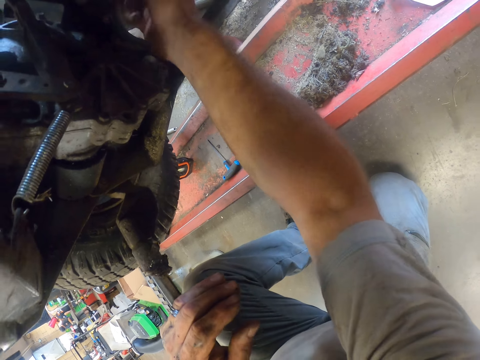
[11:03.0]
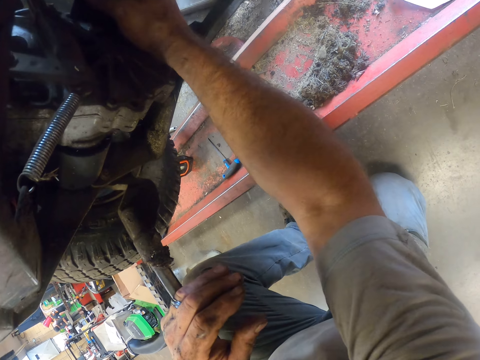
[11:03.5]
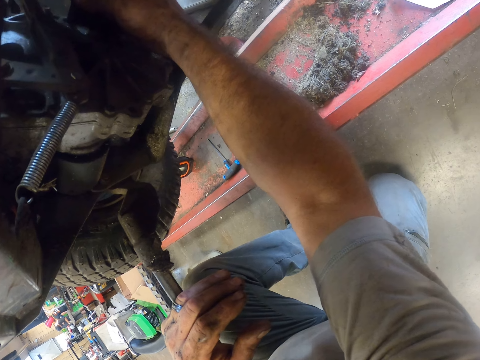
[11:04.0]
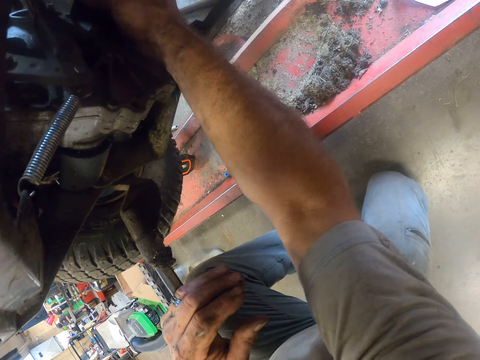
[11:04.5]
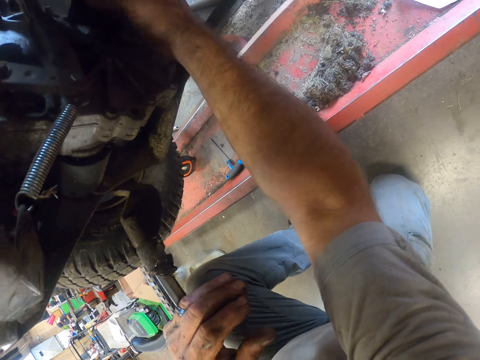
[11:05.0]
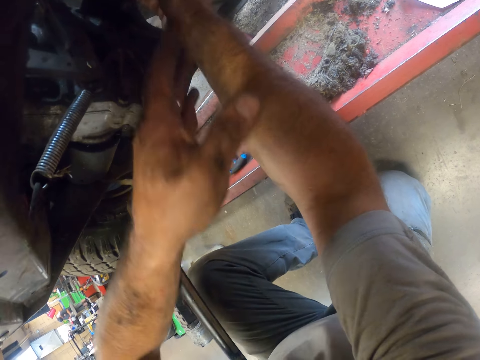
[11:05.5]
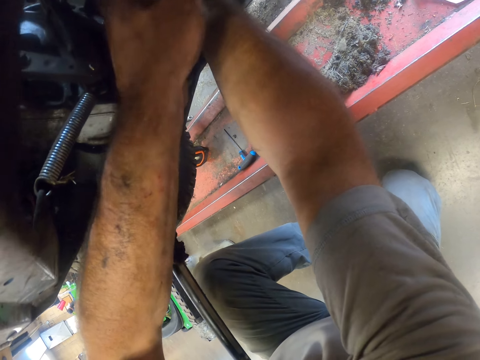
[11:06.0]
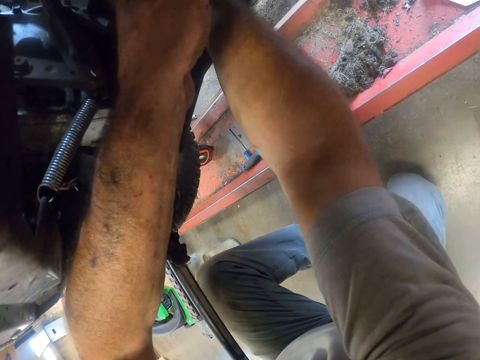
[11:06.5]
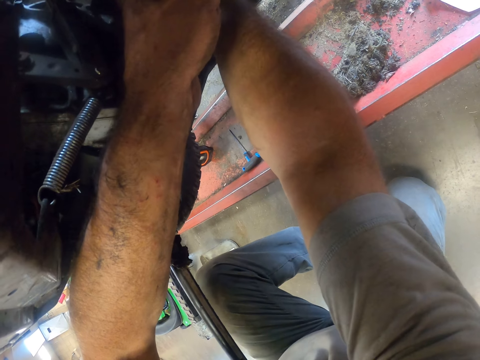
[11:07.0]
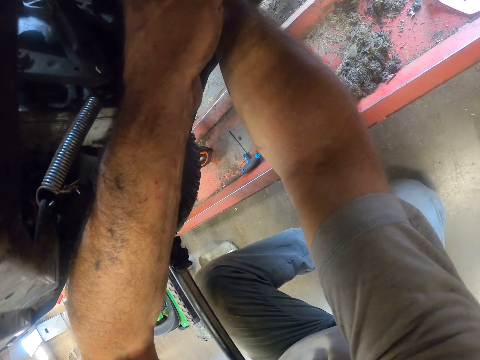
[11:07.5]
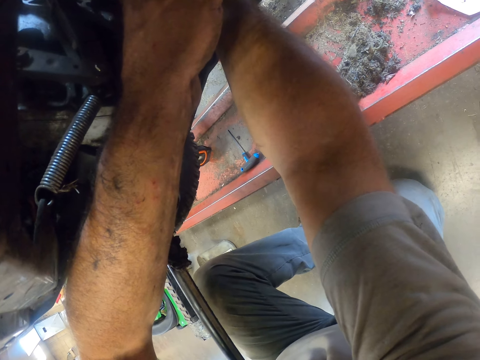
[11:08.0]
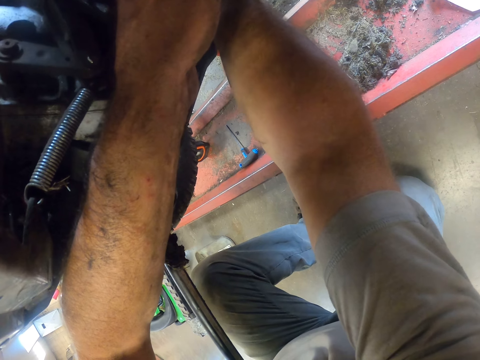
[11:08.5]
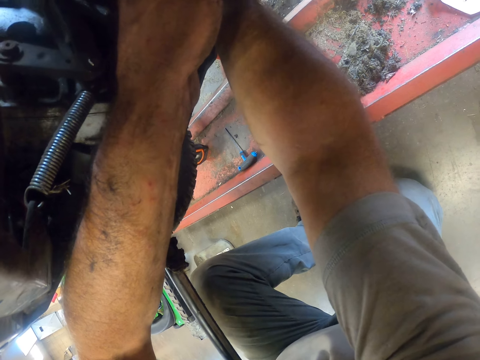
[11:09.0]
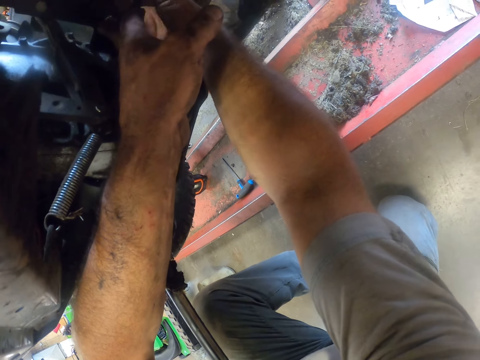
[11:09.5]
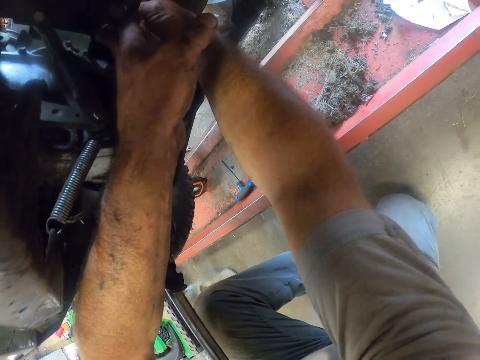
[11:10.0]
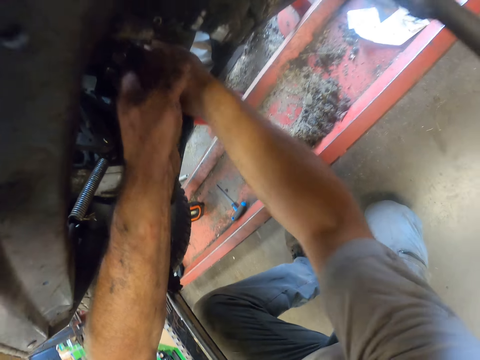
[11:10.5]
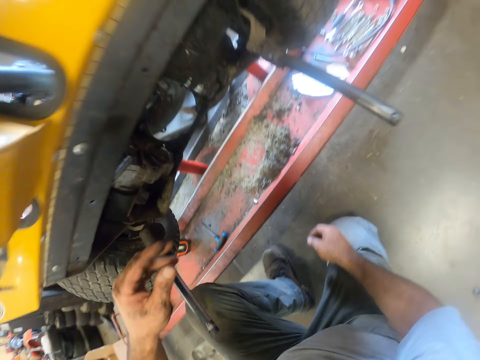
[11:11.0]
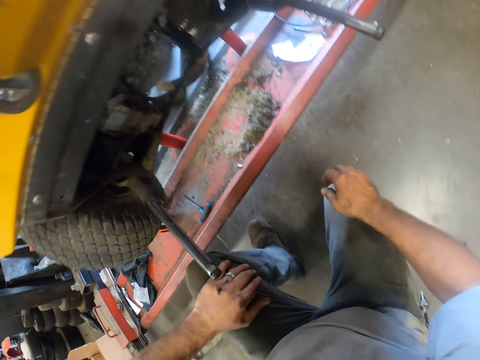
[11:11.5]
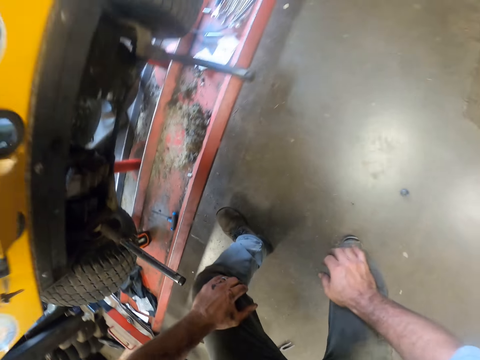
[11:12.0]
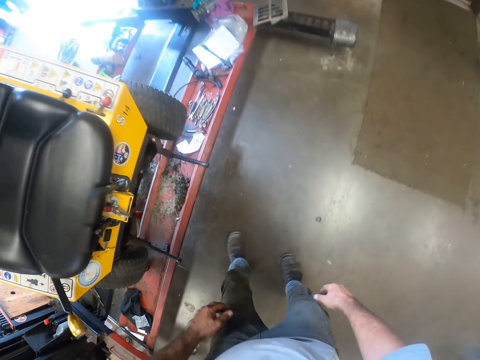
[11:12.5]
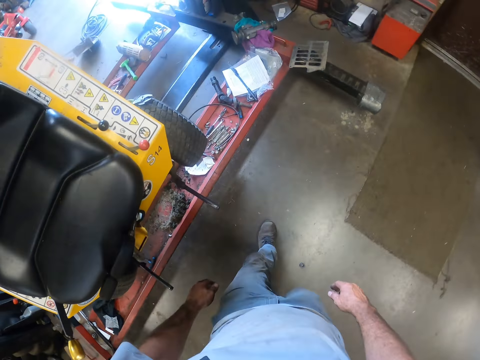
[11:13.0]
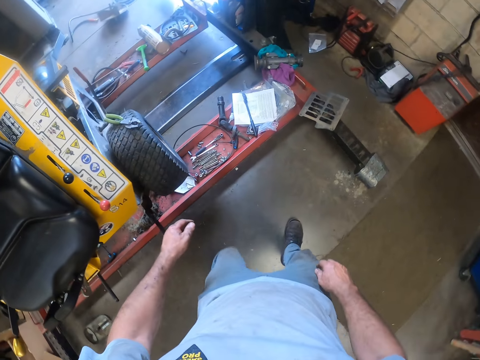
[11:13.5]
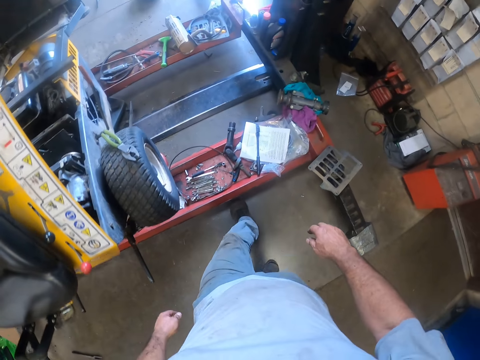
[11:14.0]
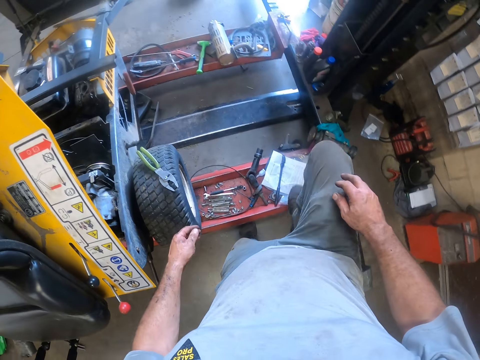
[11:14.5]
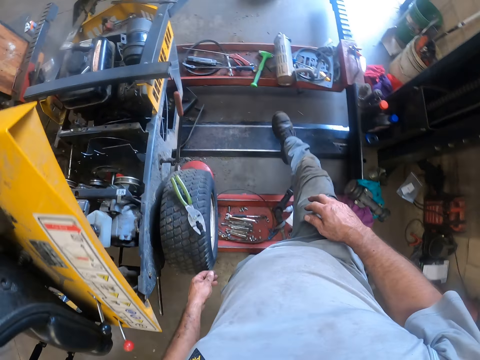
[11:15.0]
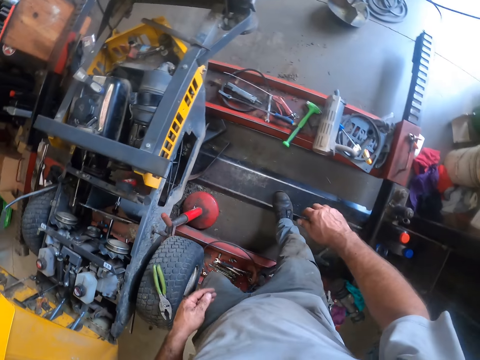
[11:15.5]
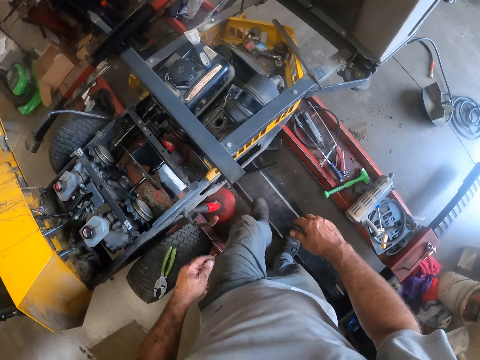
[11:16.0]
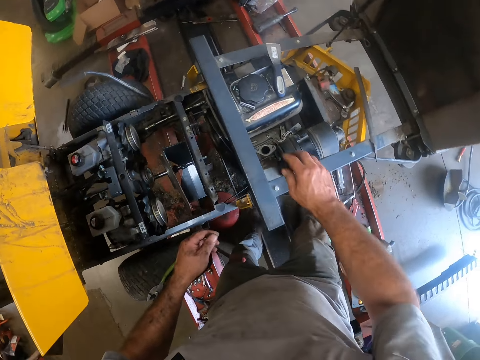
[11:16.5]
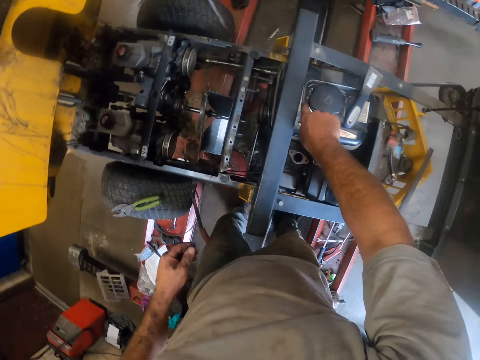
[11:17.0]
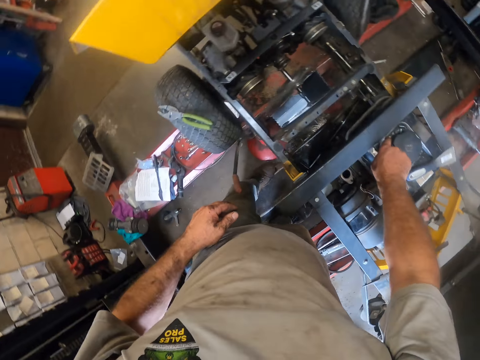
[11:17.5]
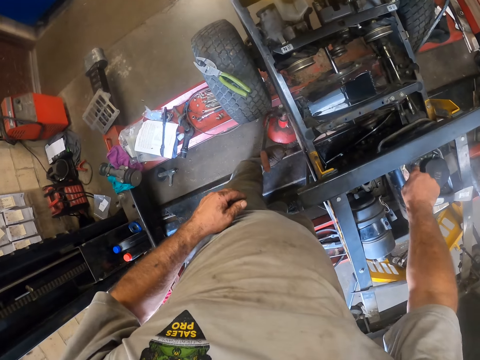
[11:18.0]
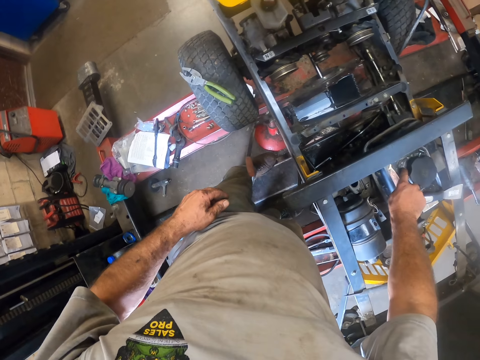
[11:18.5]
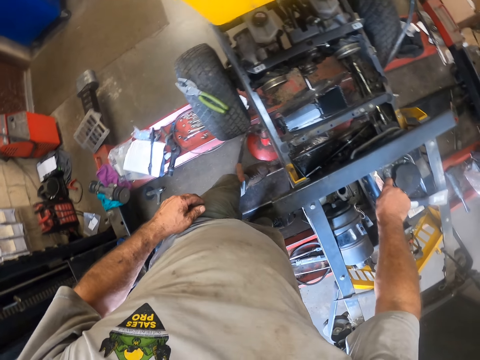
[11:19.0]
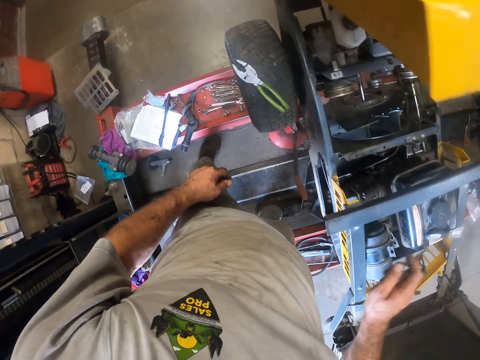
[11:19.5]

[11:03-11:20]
The camera wearer joins his left hand to fix the lawn mower. He moves the hands from the tractor. He stands. He walks across the mower worktable to the side of the lawn mower. He picks the box spanner on the lawn mower fuel tanker.

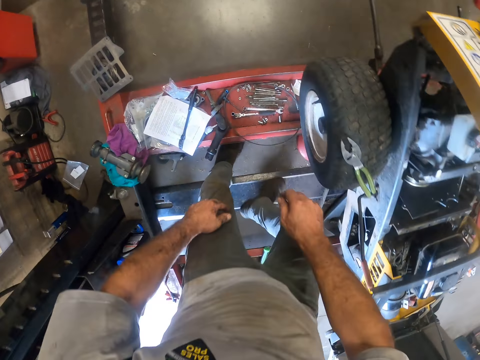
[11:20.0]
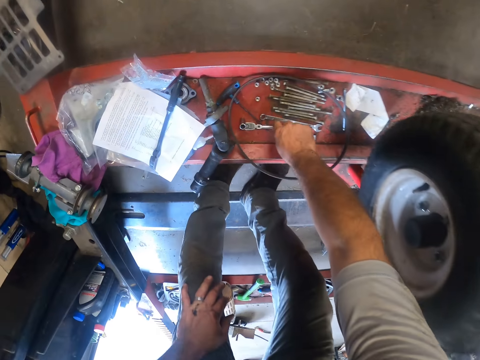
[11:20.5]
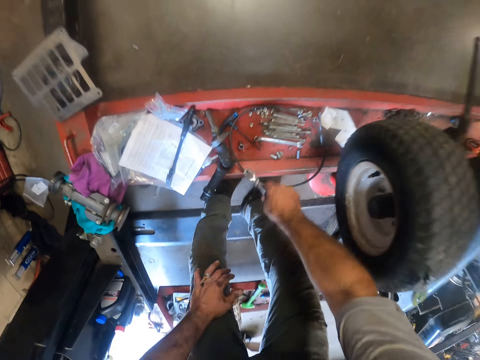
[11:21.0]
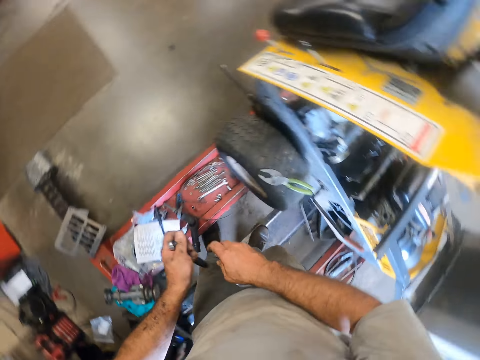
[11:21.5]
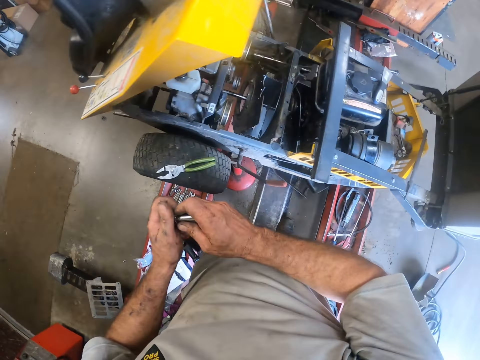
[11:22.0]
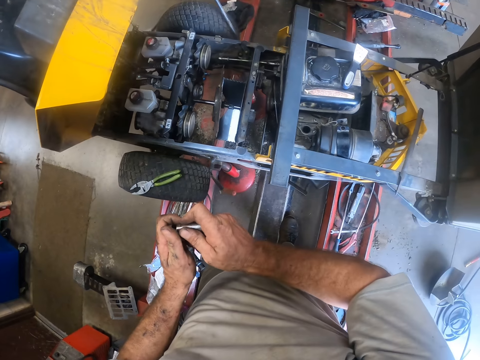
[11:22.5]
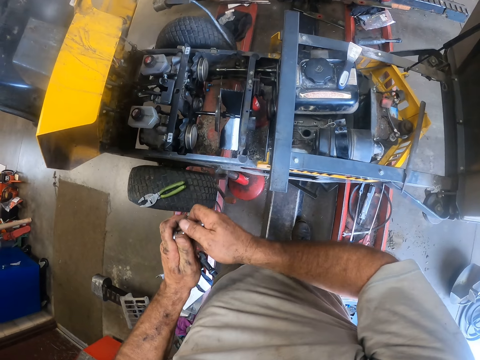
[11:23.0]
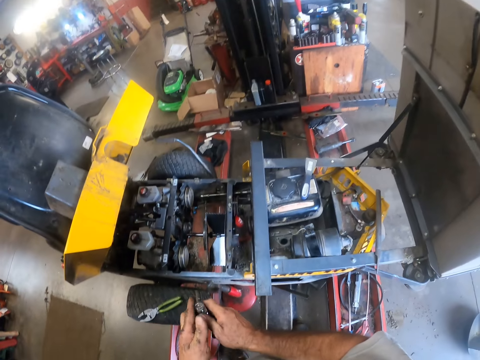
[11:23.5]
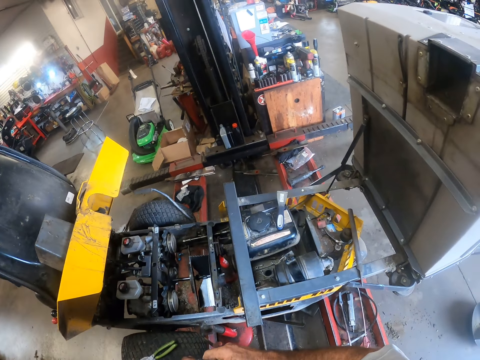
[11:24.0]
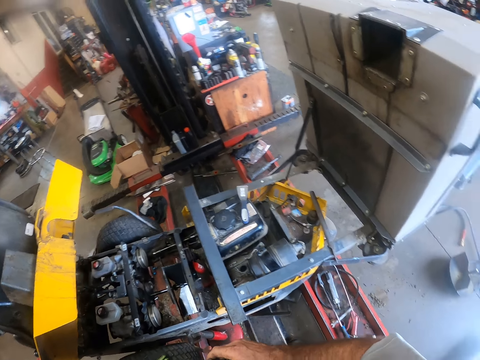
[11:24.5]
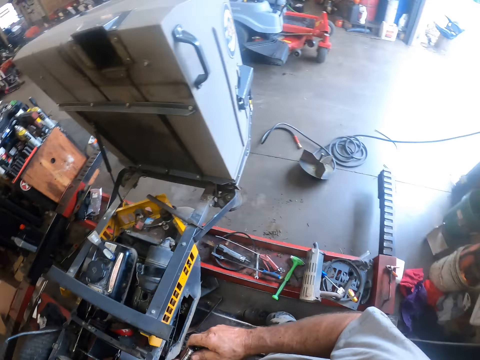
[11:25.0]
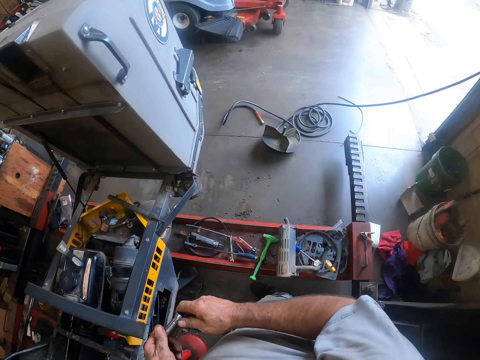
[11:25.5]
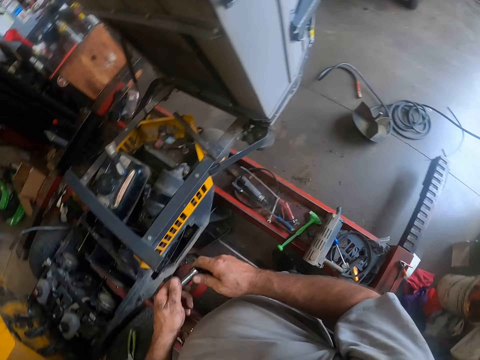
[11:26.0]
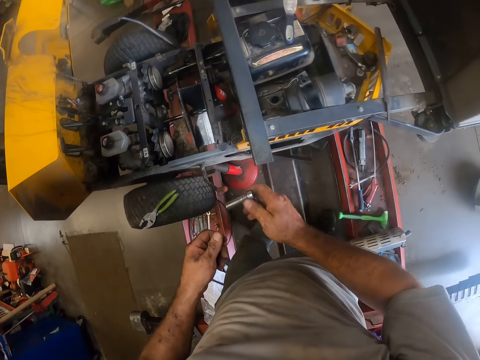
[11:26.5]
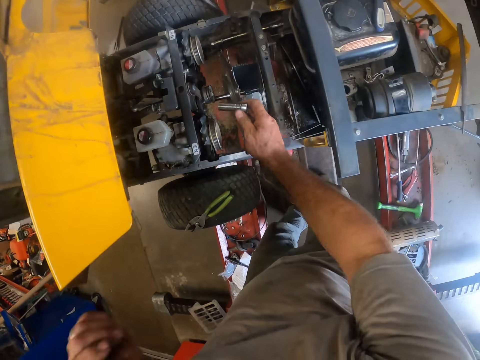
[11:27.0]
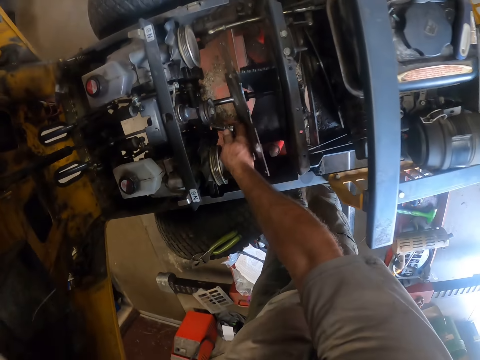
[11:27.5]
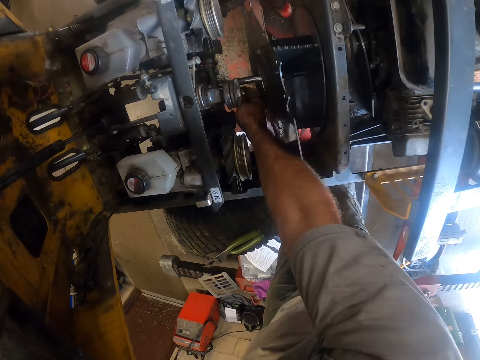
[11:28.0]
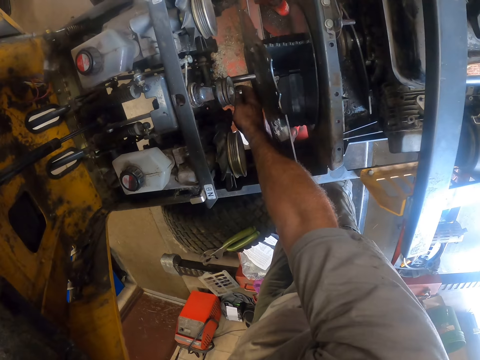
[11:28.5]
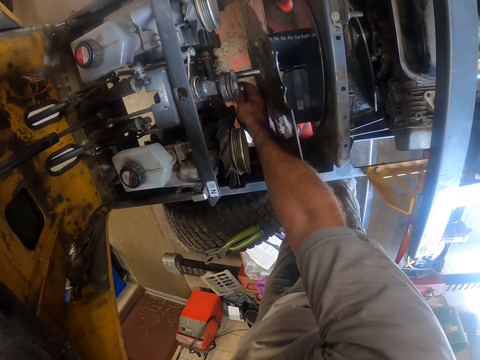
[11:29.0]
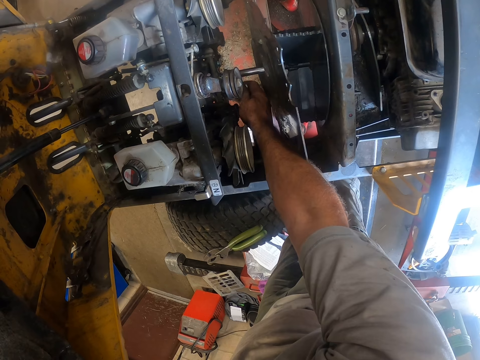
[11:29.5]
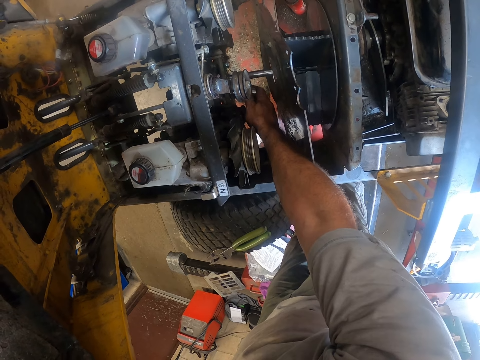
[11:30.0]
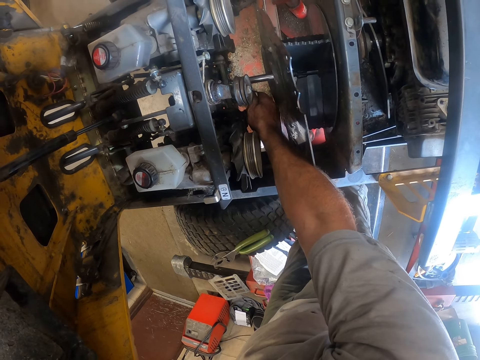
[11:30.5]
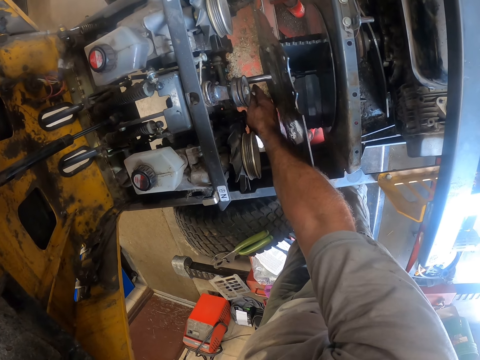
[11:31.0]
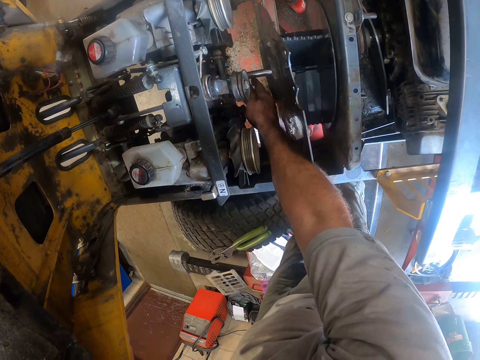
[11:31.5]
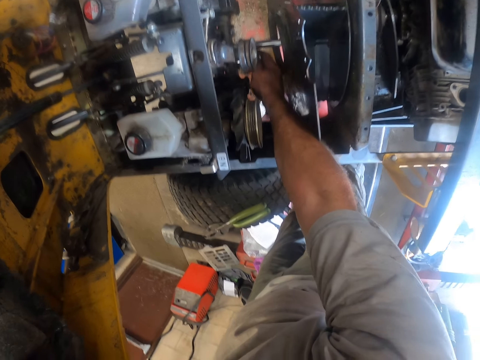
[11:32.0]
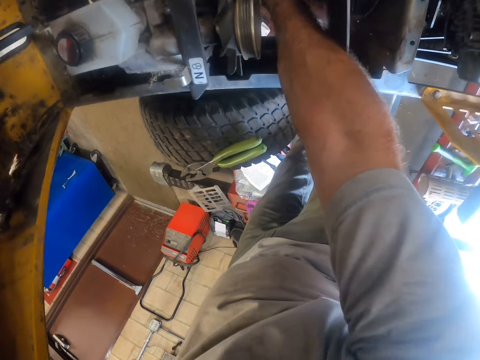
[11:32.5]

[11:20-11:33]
The camera wearer bends on the car lift. They pick the box spanner handle or ratchet wrench from the mower worktable. They stand. They shift the wrench socket or box spanner to the left hand. They fix the box spanner on the box spanner handle. They stretch the wrench to the tractor's engine. They fix the lawn mower with the box spanner. They turn the ratchet socket in the tractor's engine.
